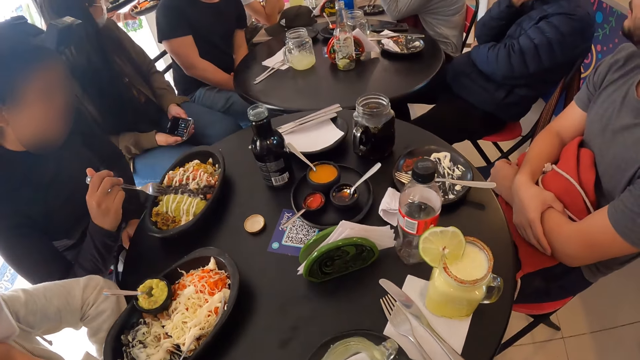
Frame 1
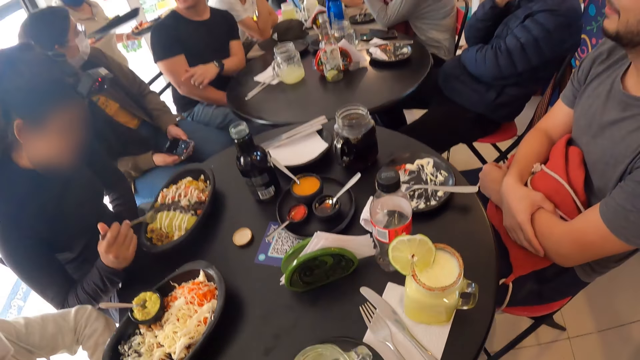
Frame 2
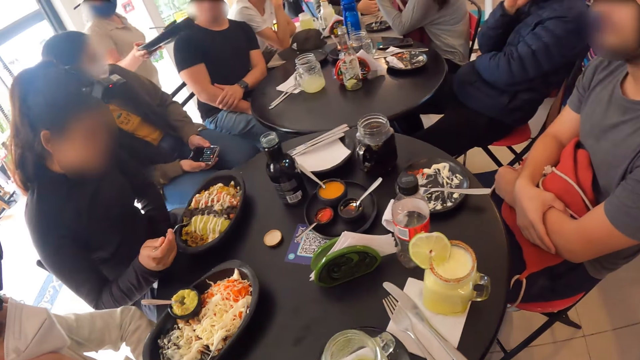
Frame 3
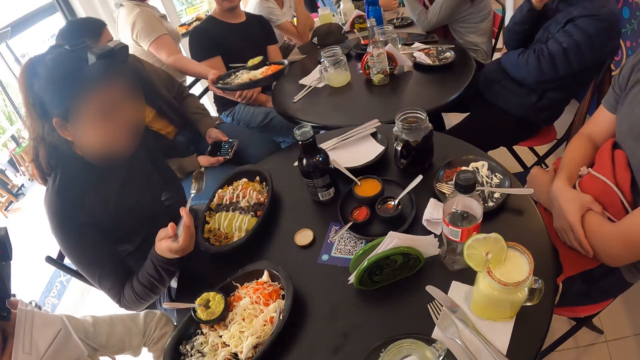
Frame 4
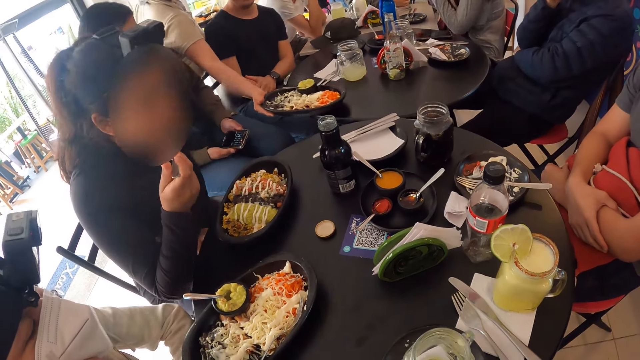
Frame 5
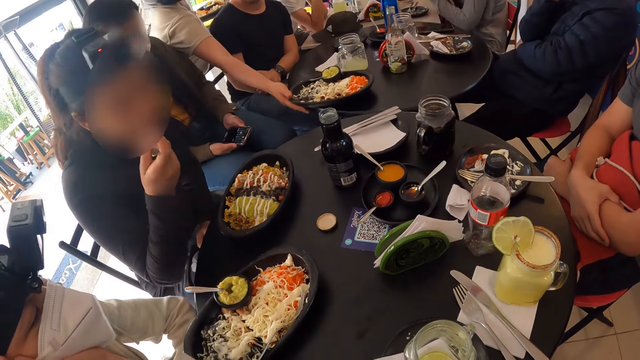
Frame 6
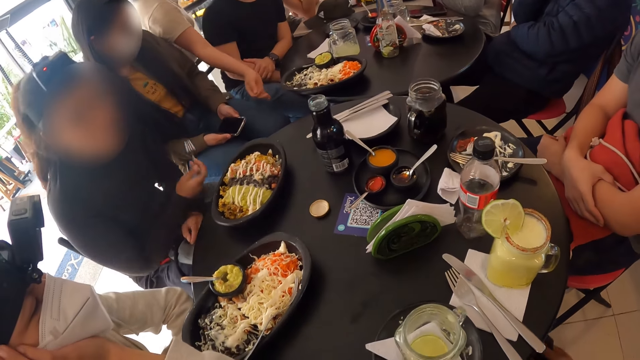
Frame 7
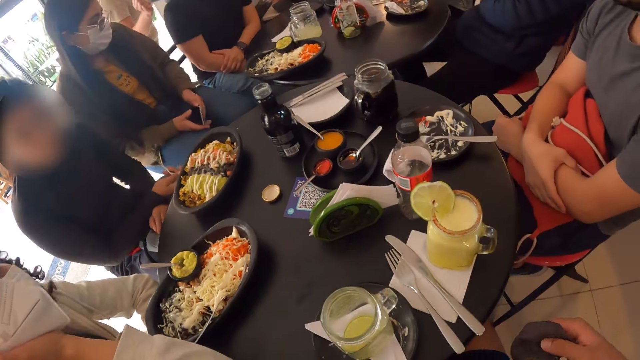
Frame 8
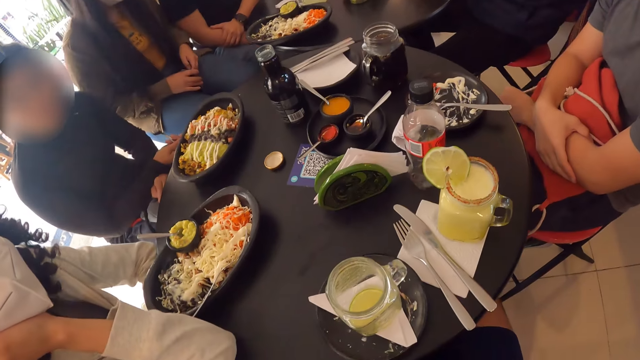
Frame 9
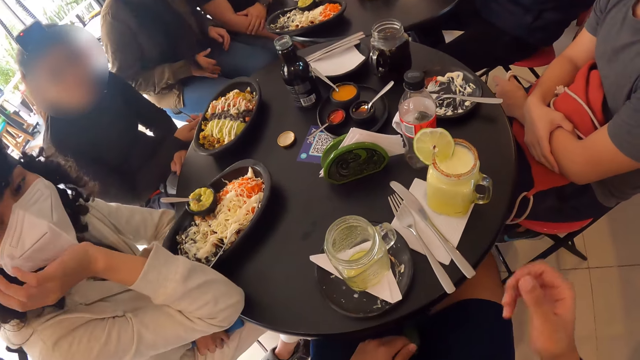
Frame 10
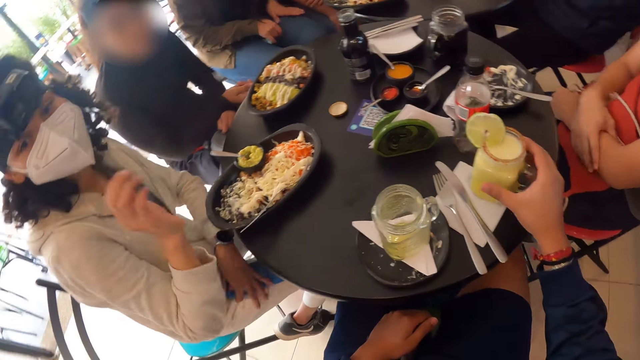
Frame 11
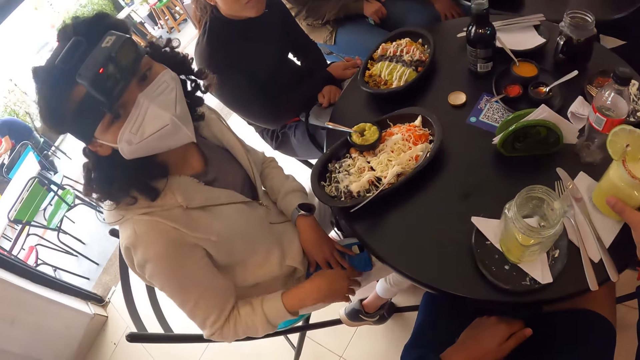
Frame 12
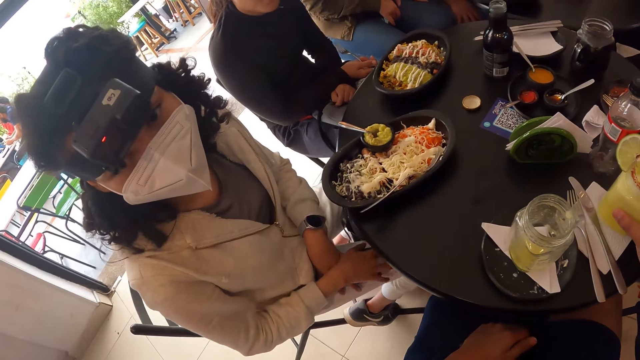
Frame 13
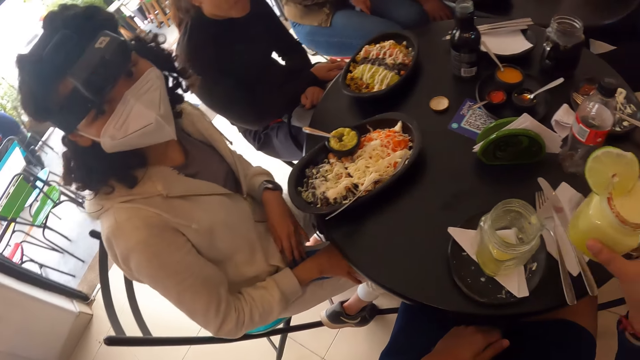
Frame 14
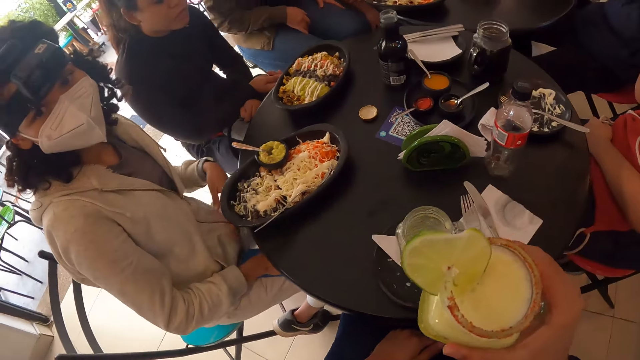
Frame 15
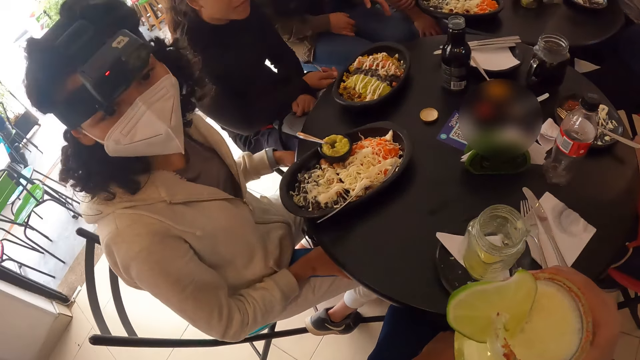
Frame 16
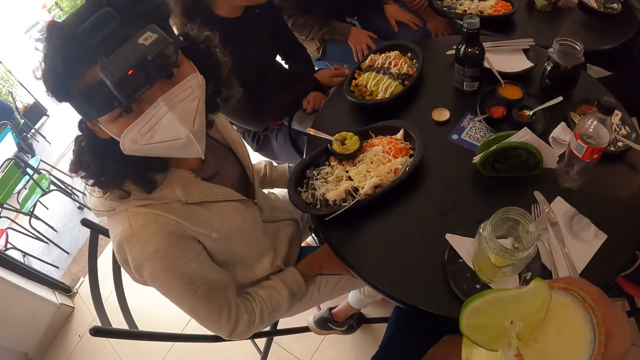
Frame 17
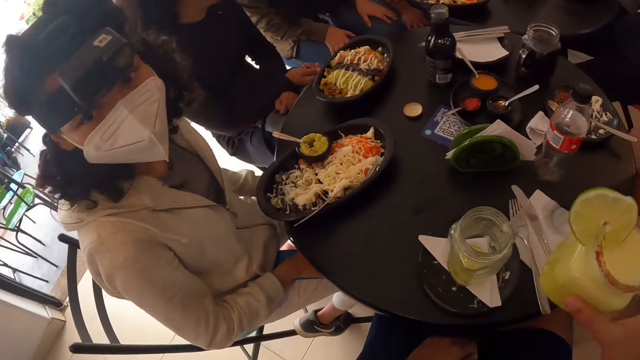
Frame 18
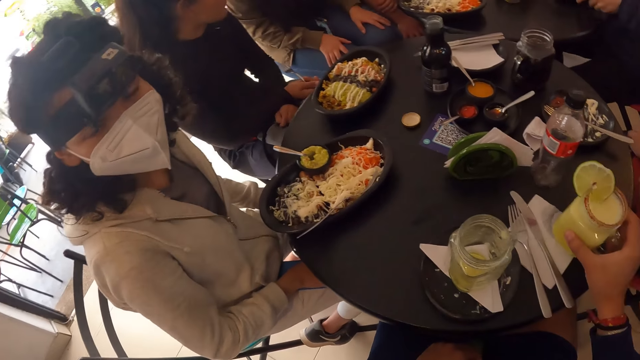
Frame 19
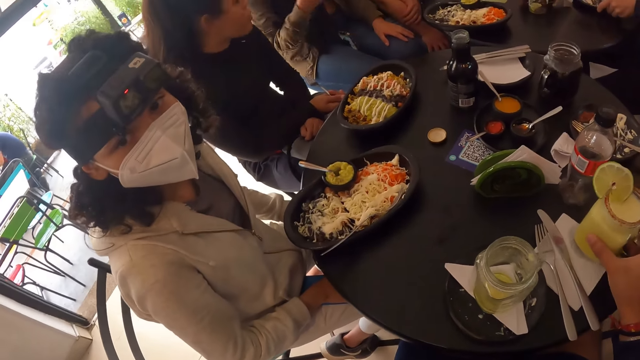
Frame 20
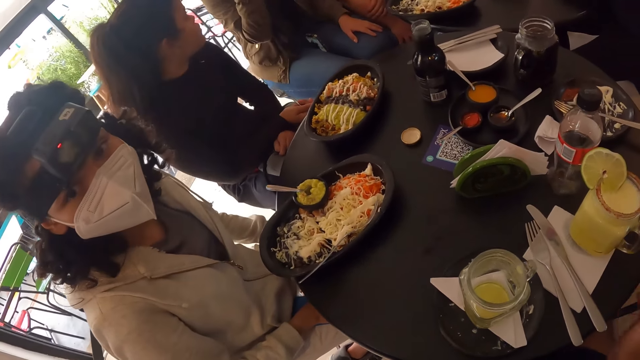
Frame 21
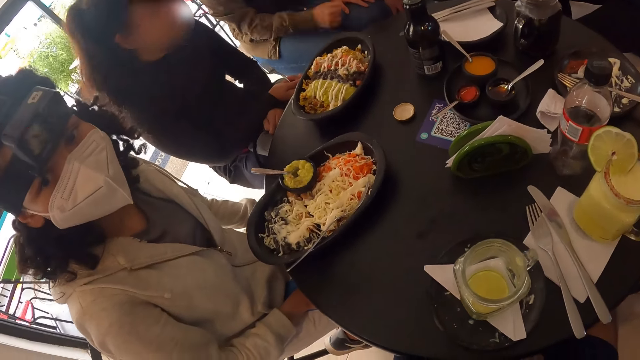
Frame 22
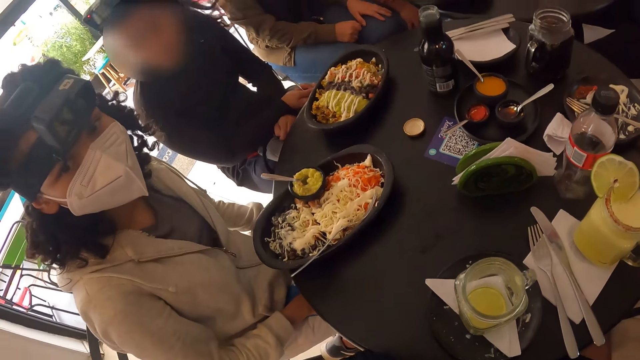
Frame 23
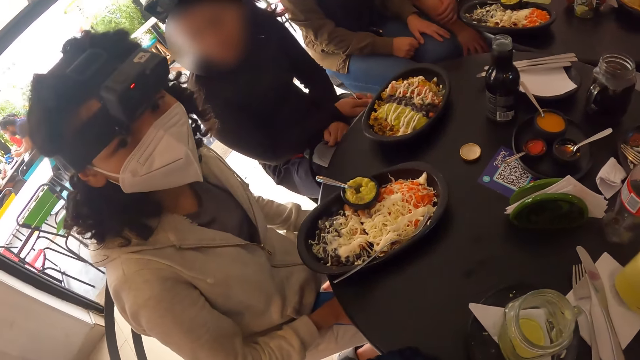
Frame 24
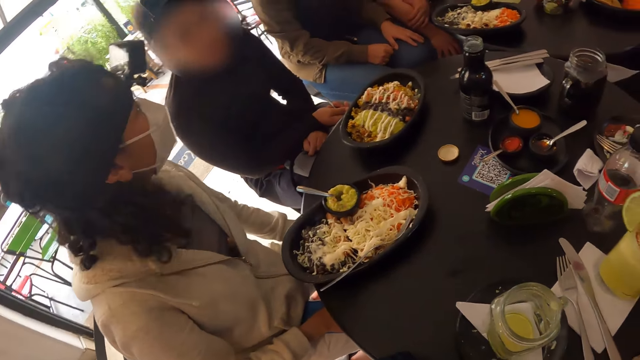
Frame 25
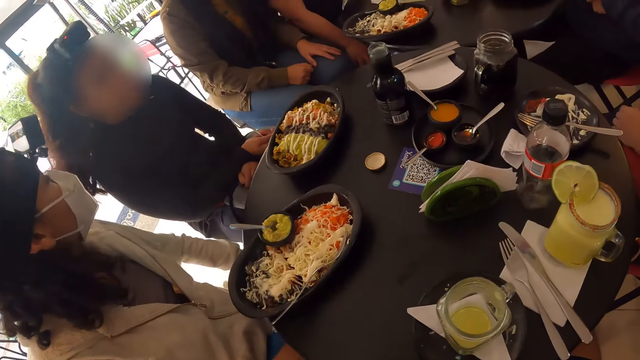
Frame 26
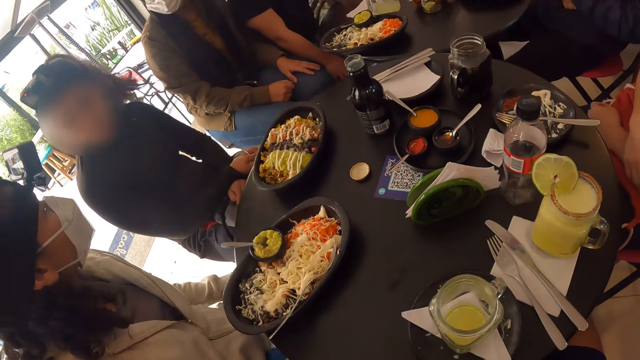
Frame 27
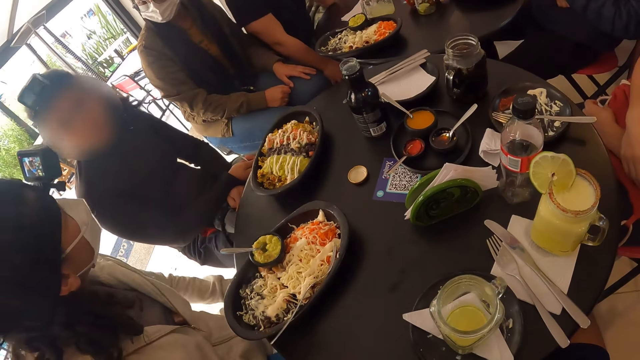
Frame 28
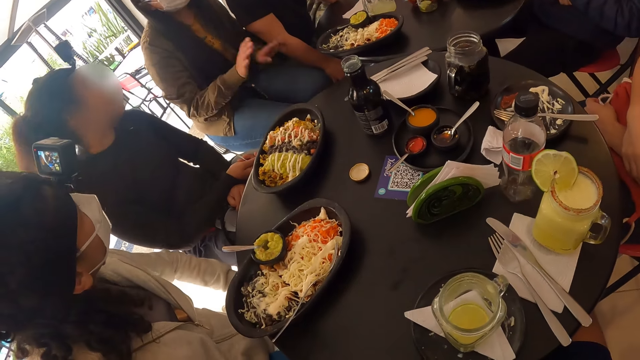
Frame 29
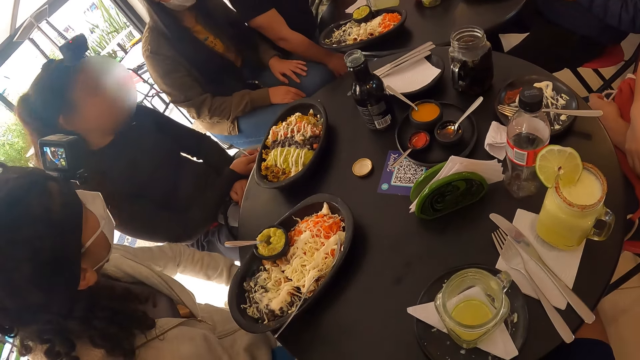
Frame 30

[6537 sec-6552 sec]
A man eats food. The camera wearer lifts the cup from the serviette on the table with his right hand. He drinks the juice. Another man talks to a third man. The camera wearer puts the cup in his right hand on the serviette on the table. He places his right hand on his right leg. He talks to the second man.

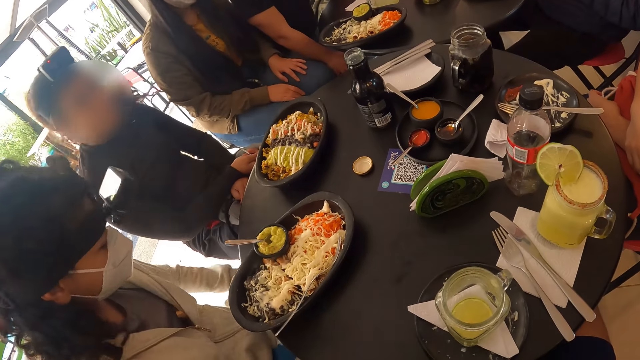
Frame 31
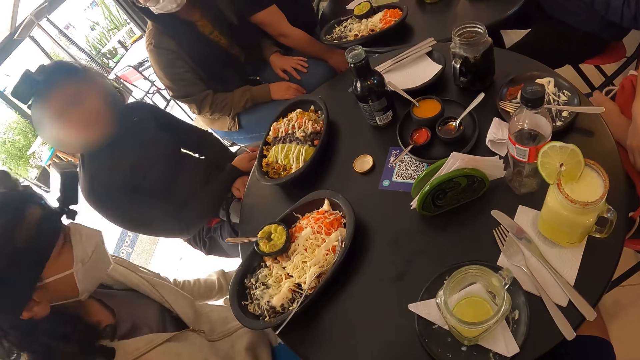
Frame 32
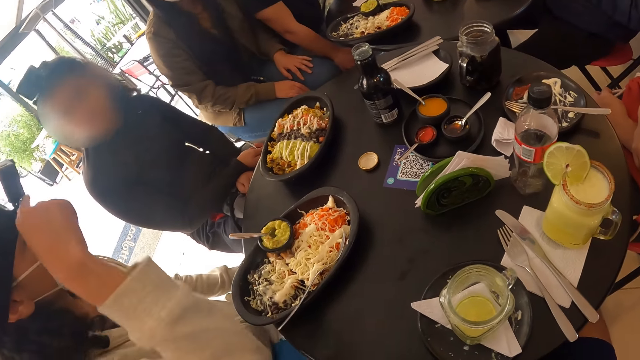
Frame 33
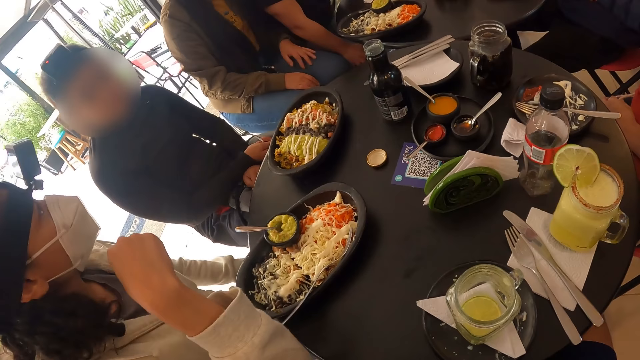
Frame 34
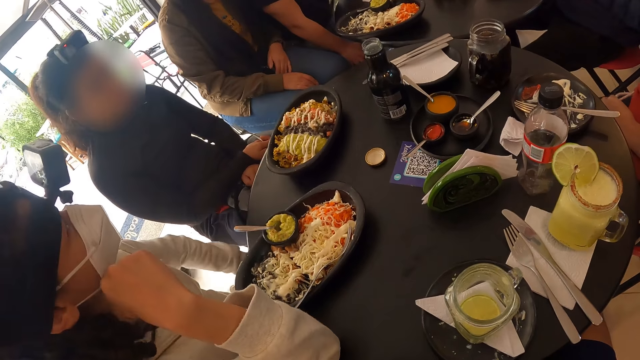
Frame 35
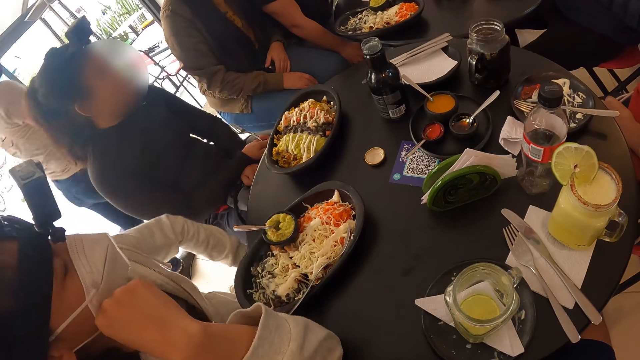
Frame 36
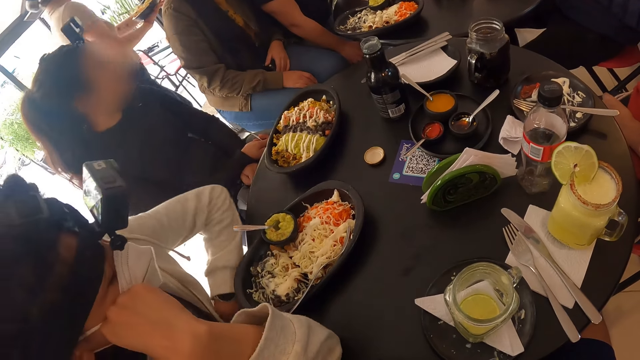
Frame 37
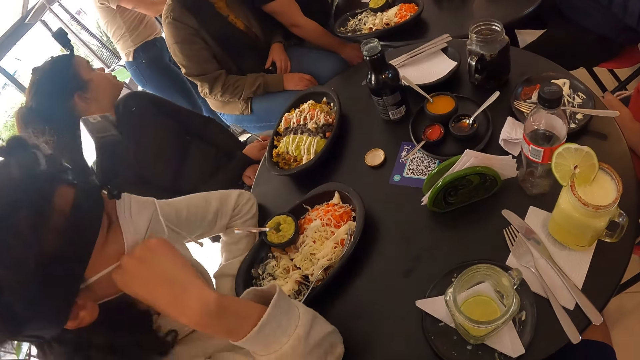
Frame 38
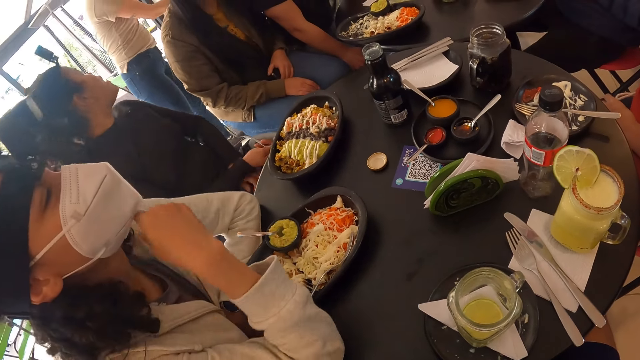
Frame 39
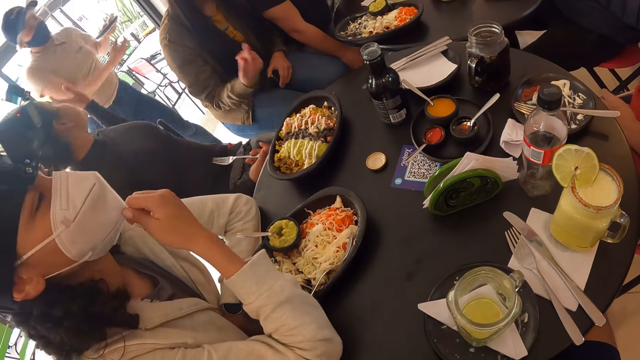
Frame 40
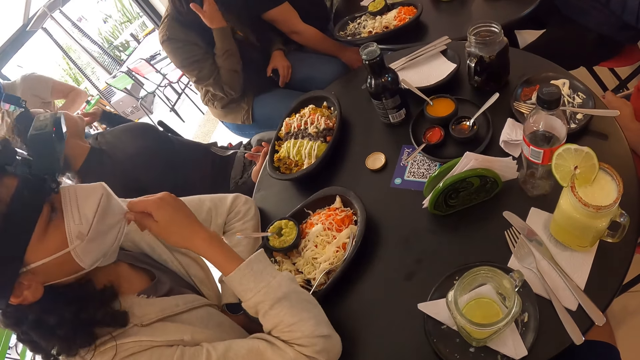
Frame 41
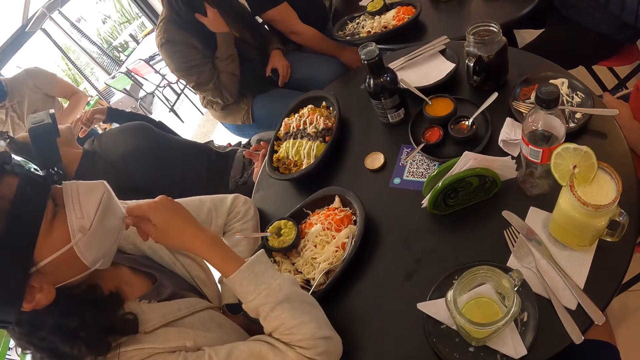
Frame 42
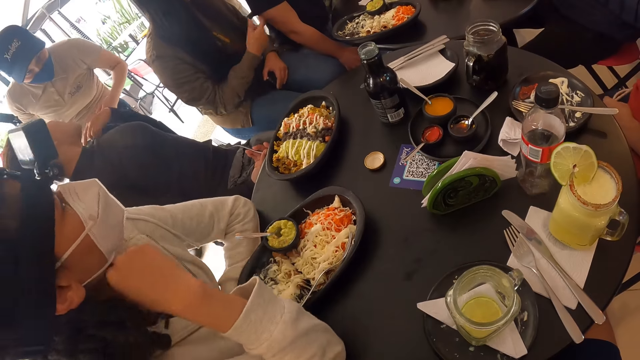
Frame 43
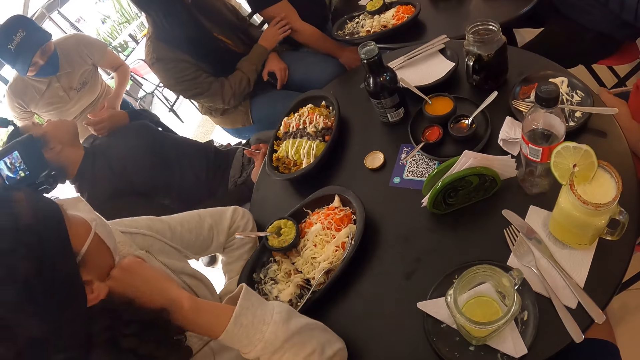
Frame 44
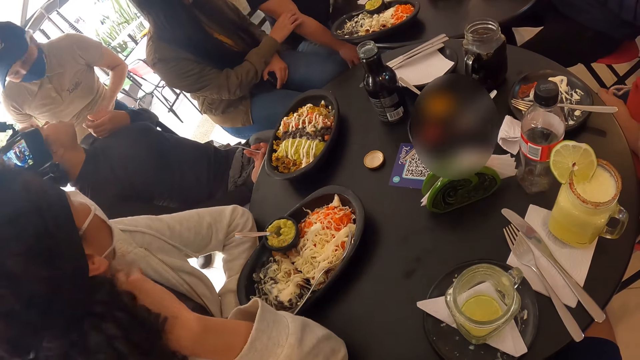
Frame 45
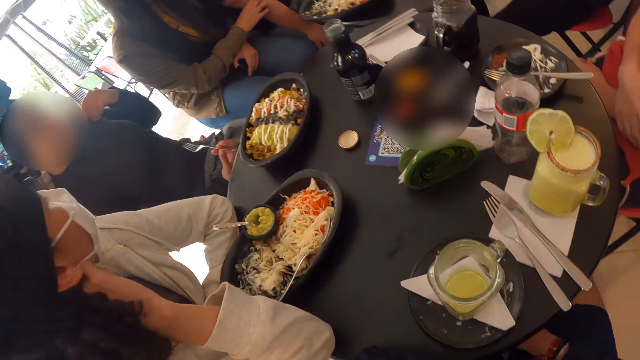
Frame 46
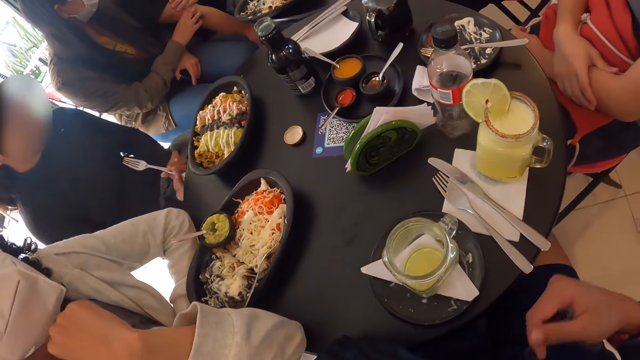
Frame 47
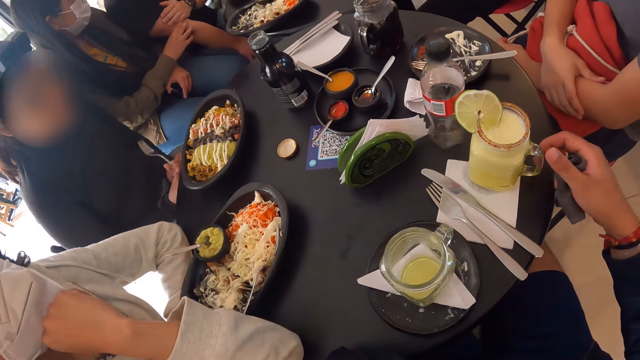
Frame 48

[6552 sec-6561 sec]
The woman rests her right hand on the table, rests her head on her right hand and rests her left hand on the table. The woman adjusts a facemask on her face with her right hand. A man talks to the waiter. Another man looks around the room. The camera wearer lifts the cup from the serviette on the table with his right hand.
